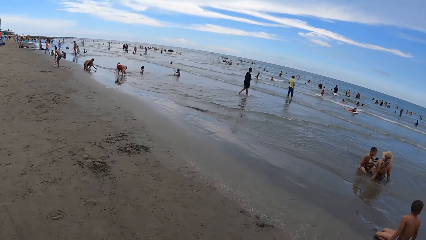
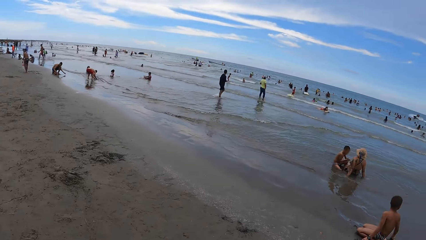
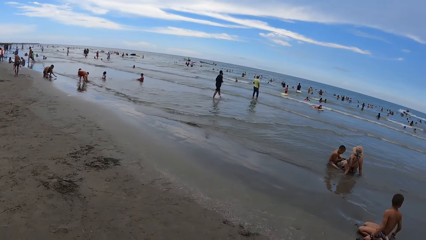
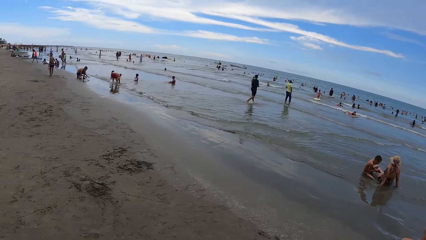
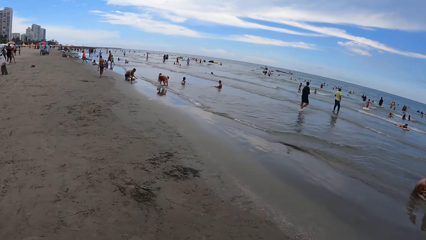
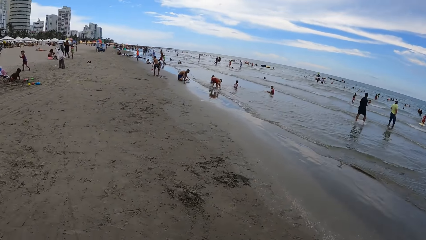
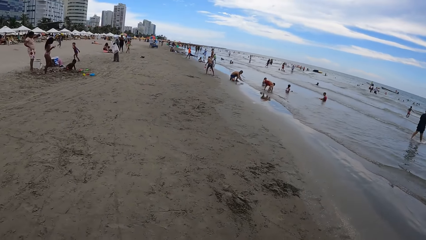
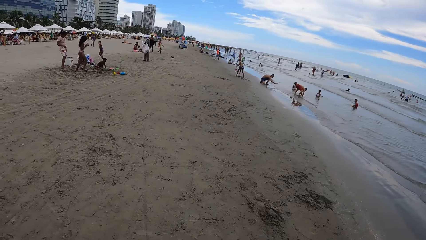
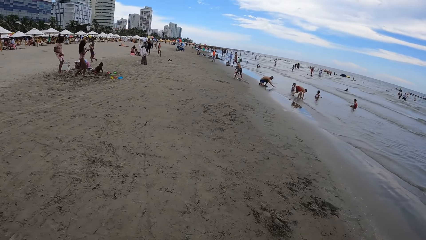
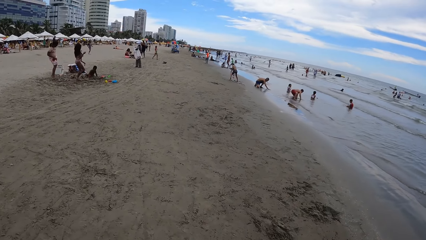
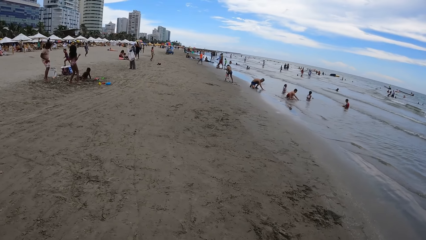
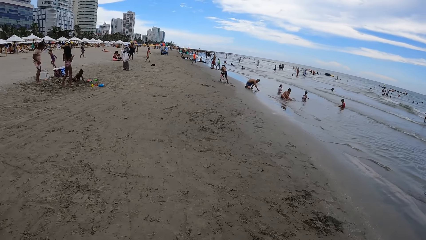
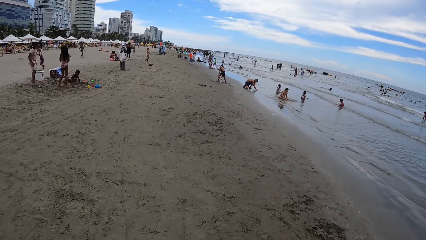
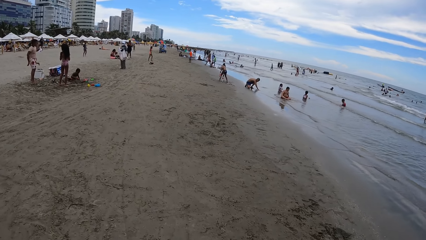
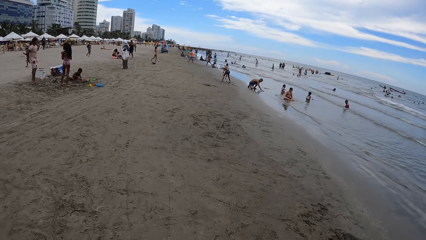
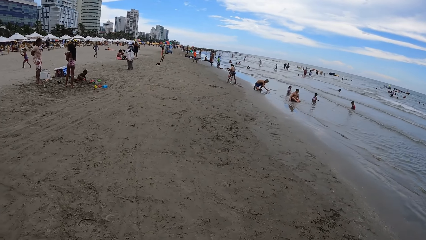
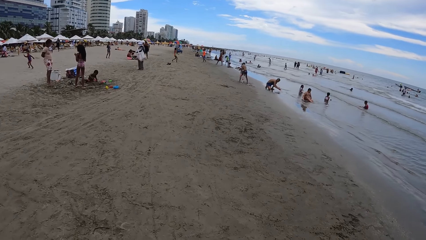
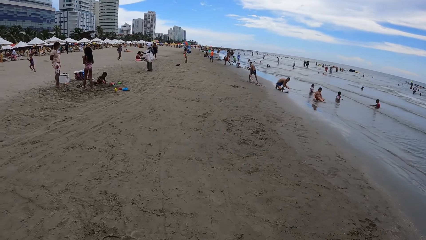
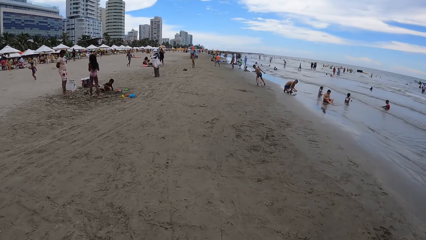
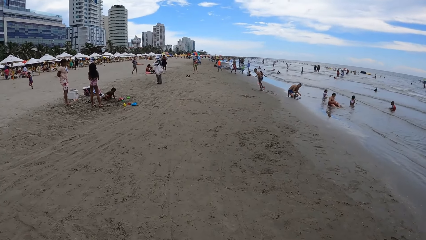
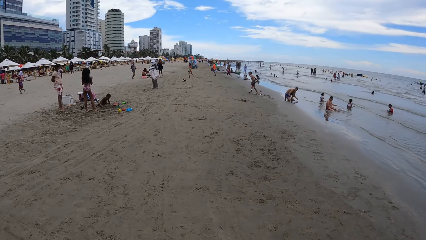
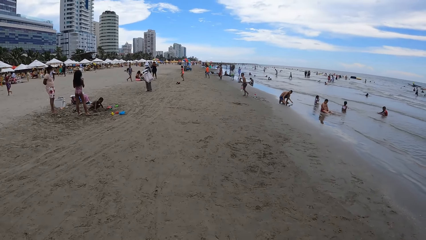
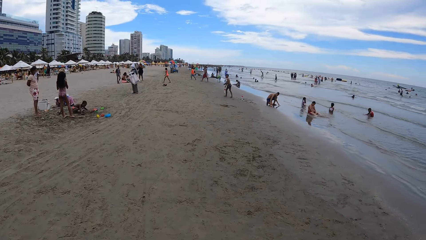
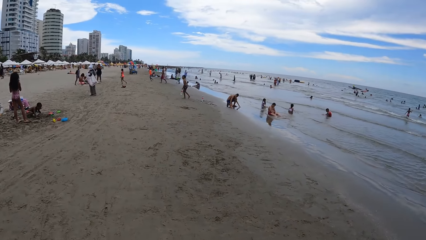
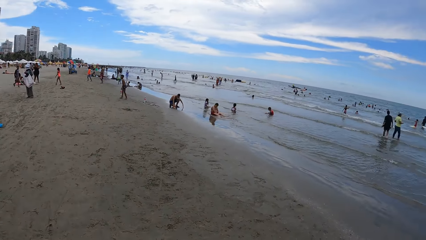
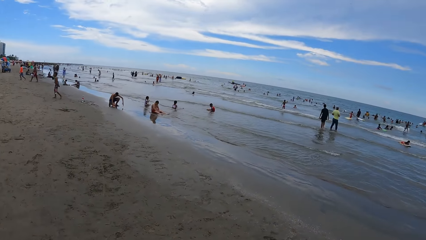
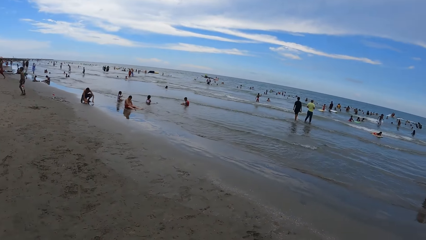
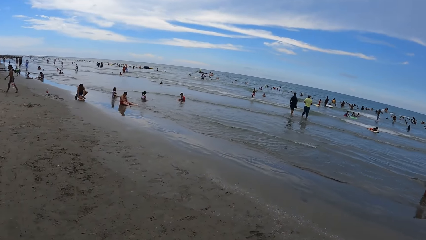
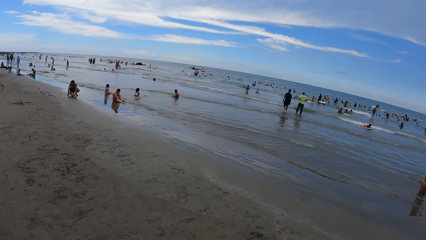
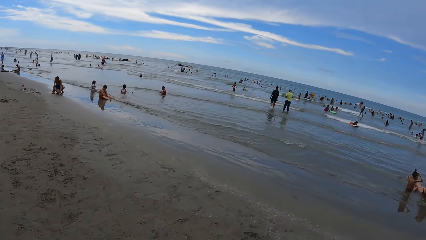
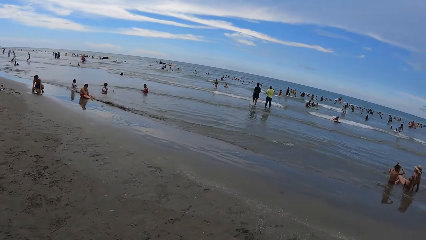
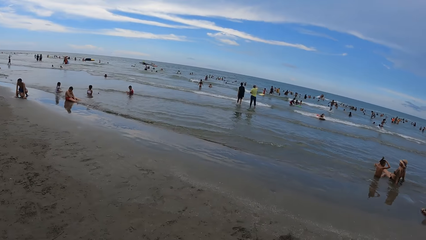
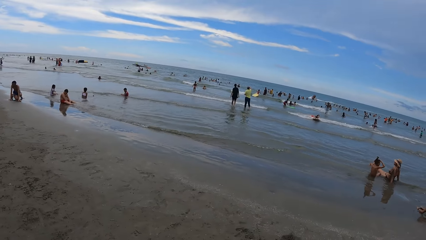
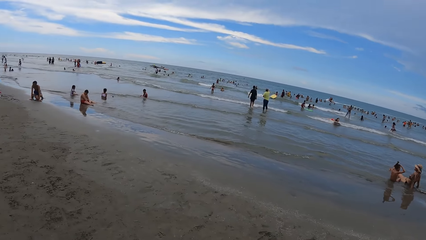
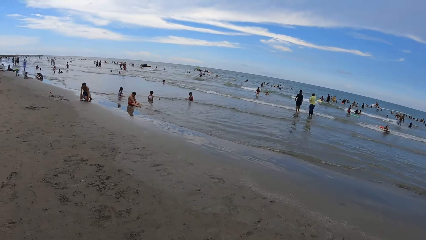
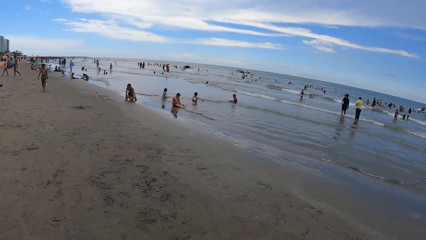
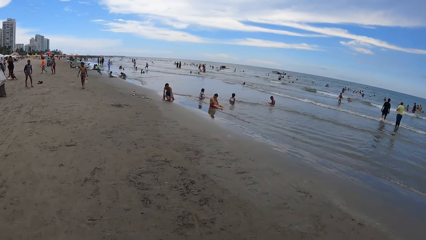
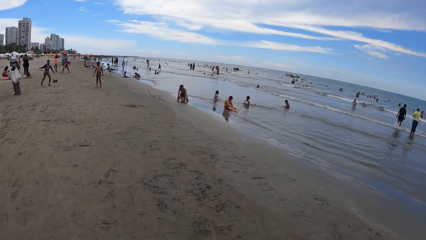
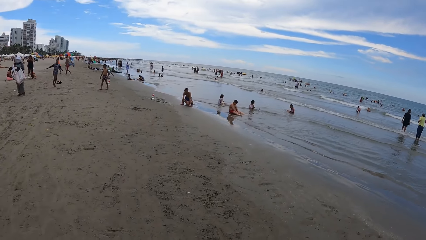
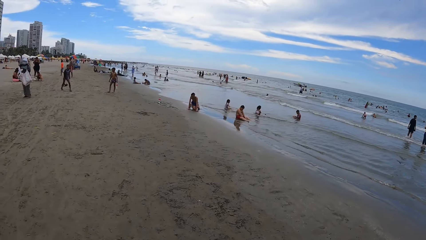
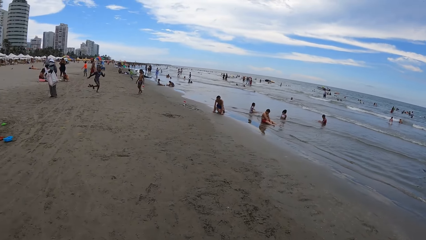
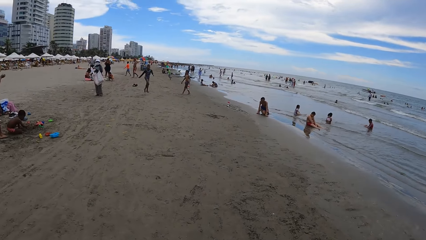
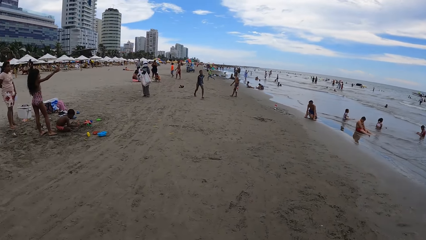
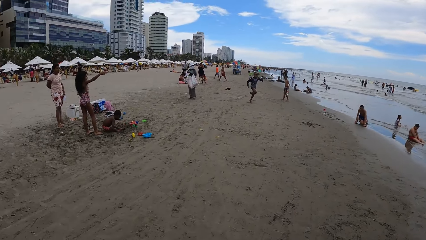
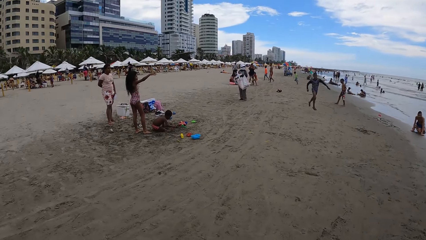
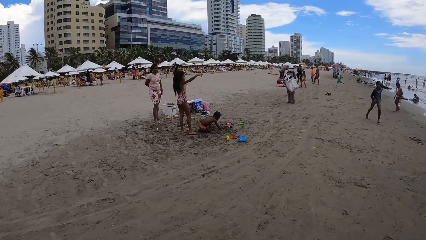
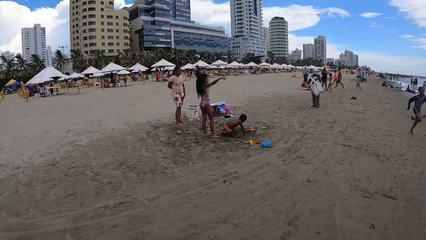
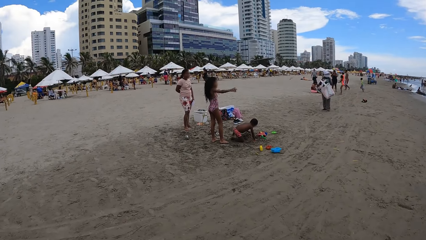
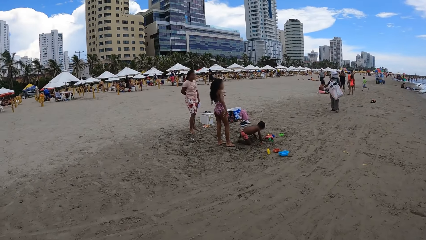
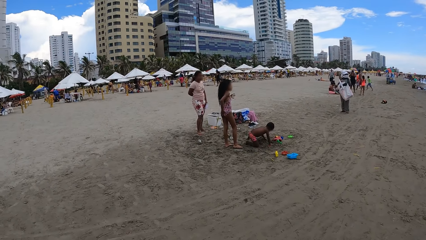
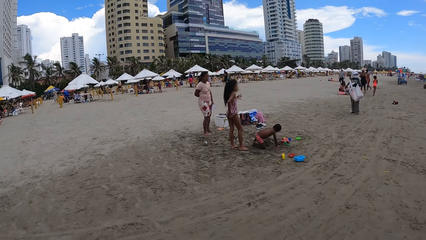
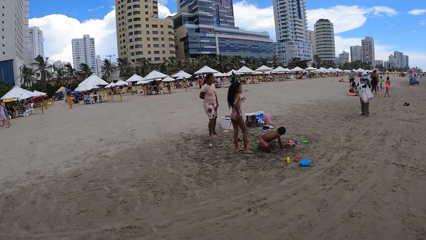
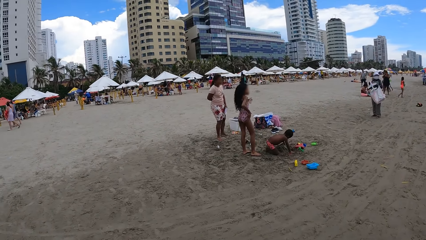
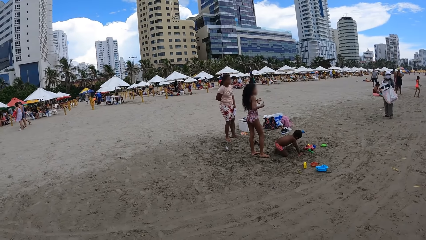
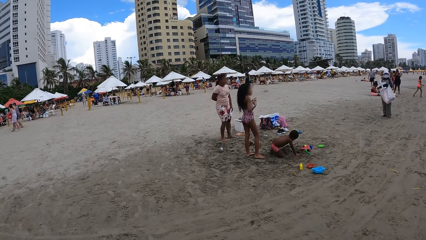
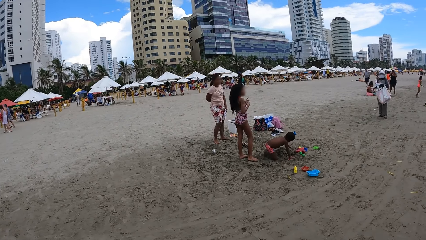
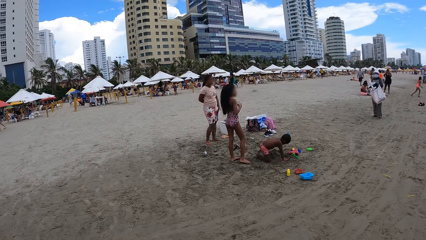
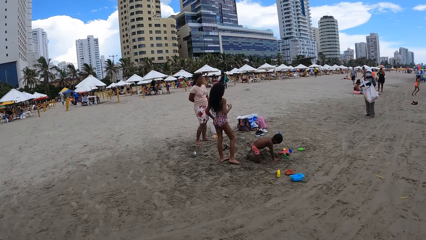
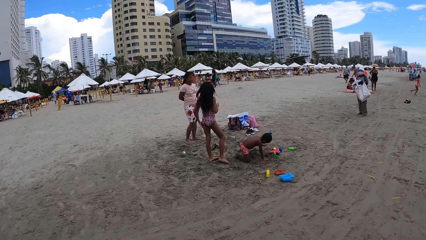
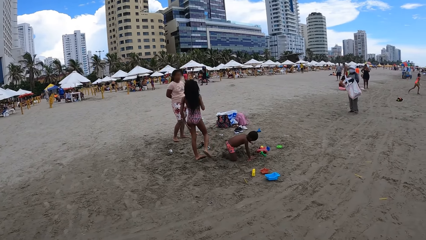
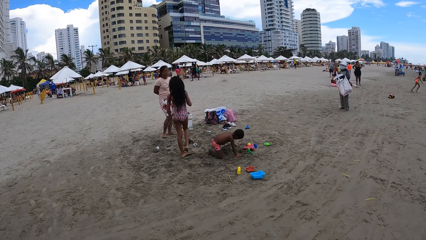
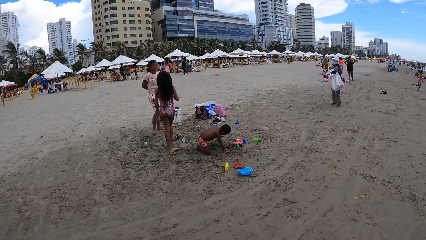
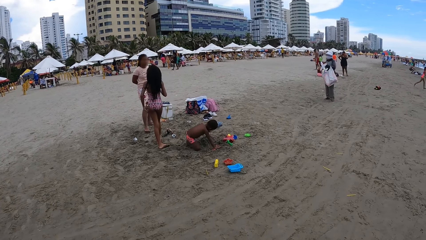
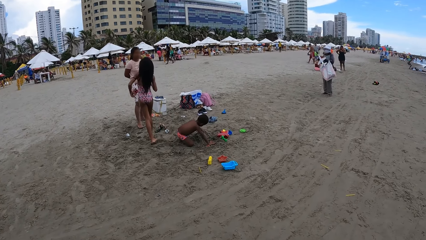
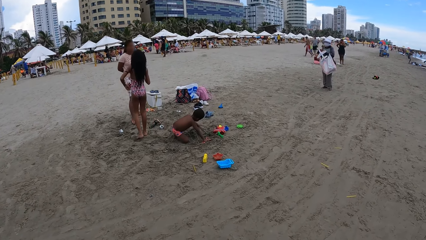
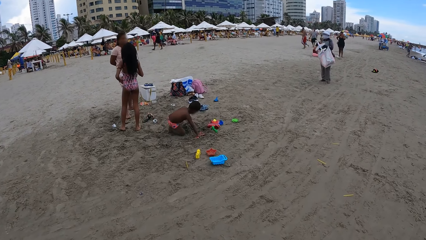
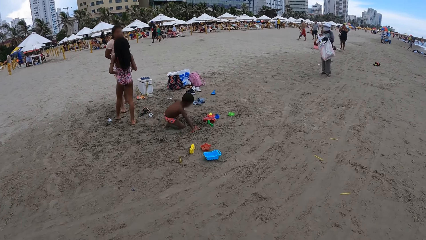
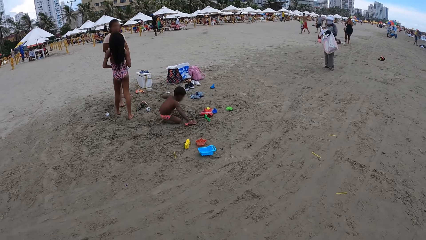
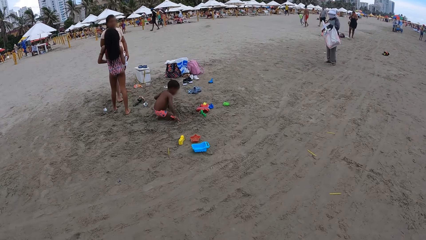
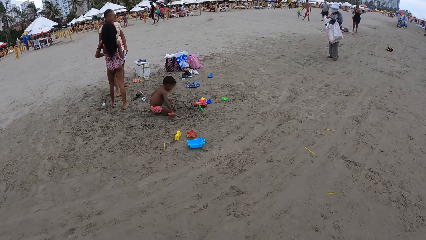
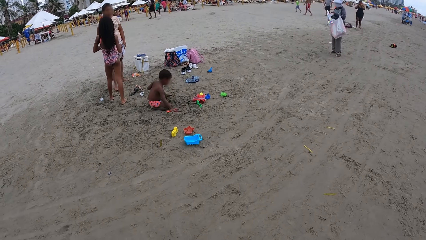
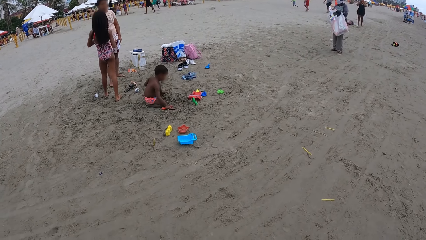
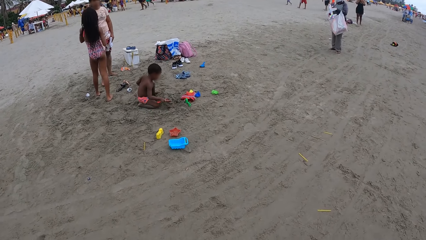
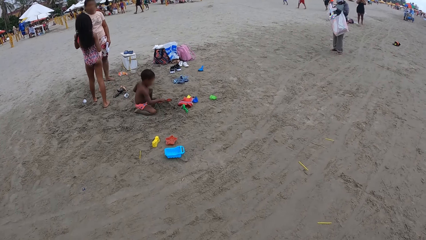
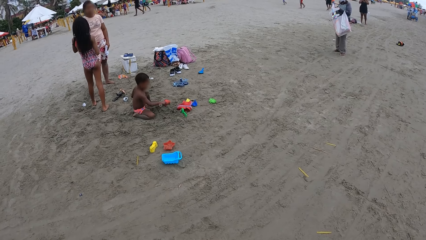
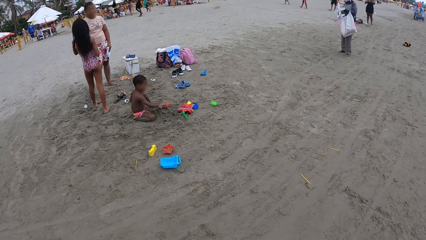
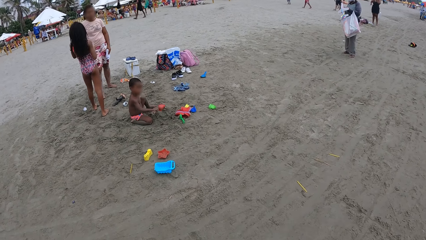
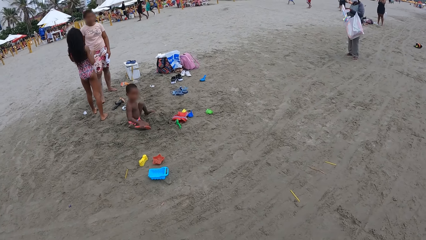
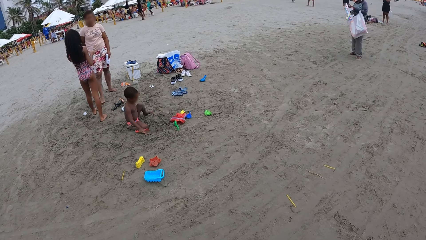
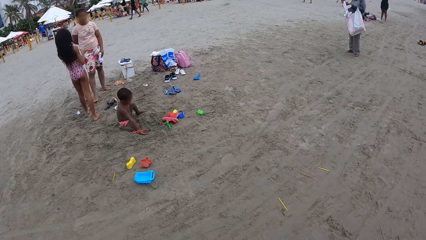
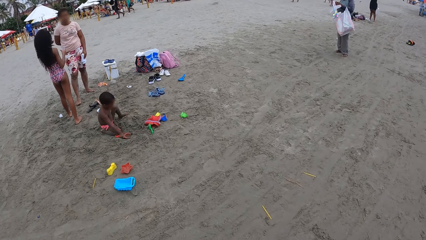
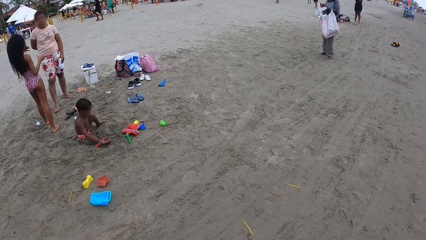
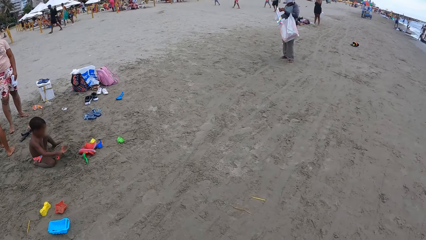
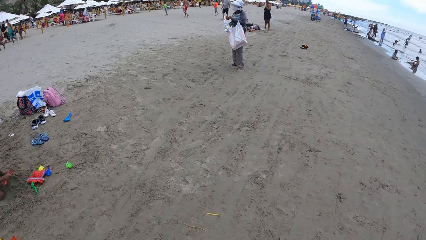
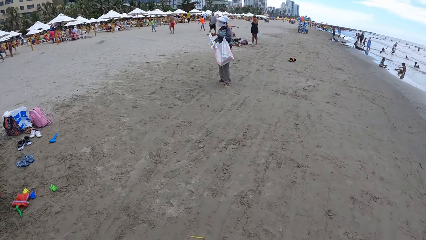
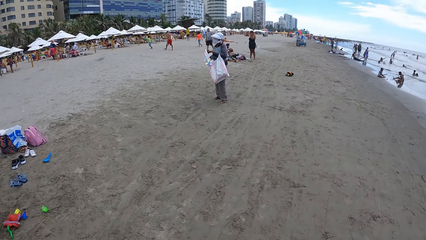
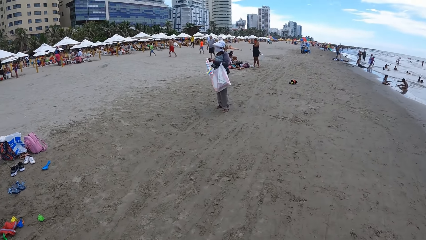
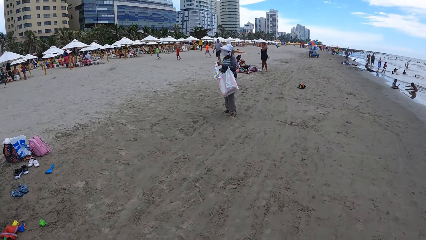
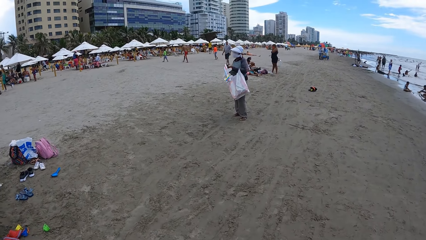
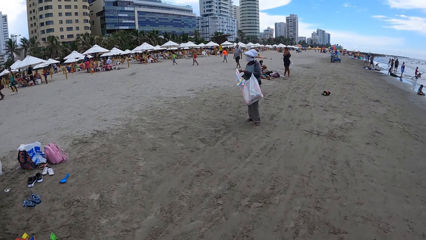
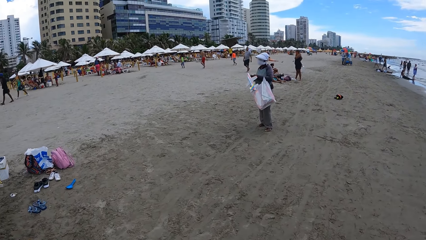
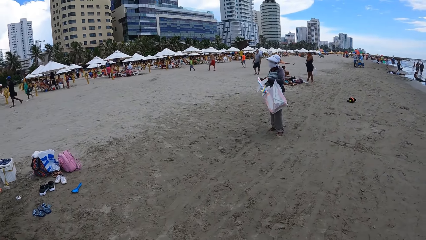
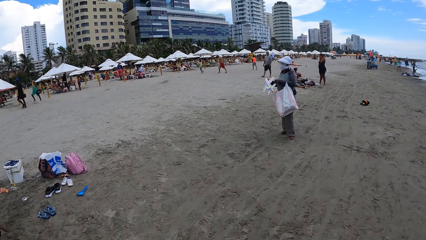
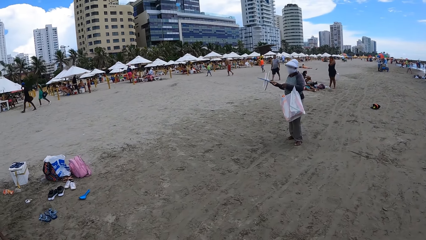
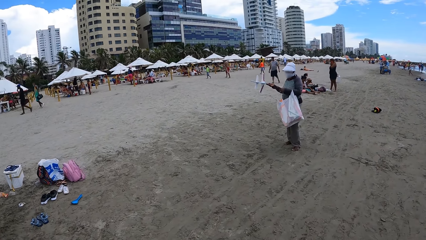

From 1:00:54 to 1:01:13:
The camera wearer looks round. They walk along the beach.
